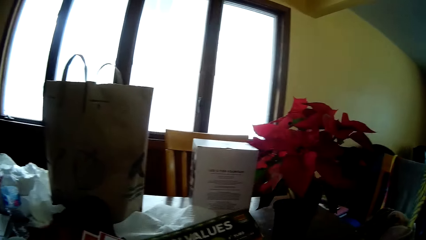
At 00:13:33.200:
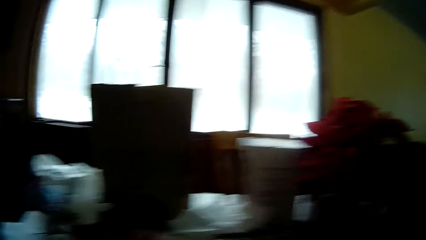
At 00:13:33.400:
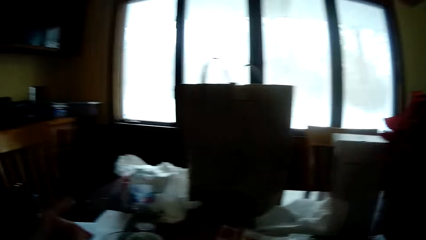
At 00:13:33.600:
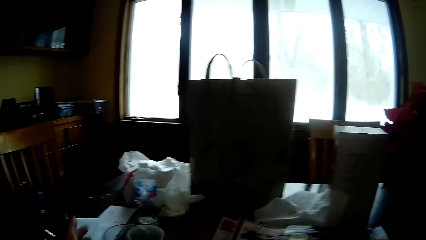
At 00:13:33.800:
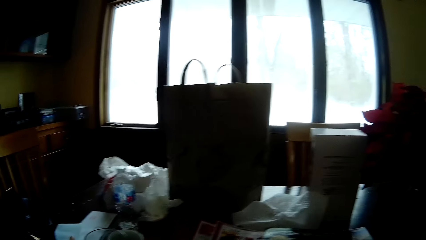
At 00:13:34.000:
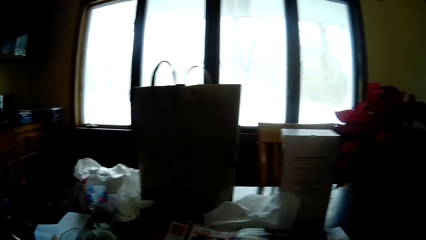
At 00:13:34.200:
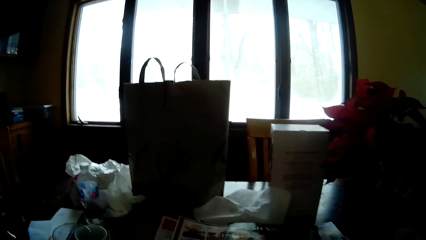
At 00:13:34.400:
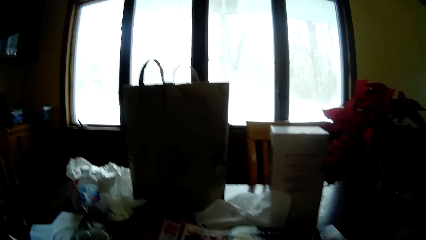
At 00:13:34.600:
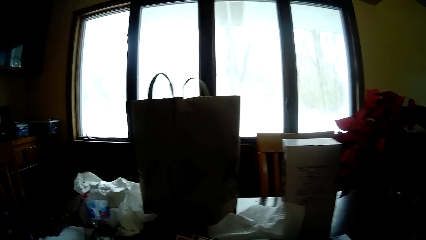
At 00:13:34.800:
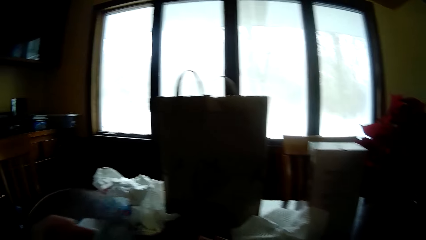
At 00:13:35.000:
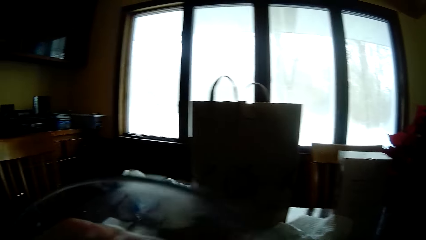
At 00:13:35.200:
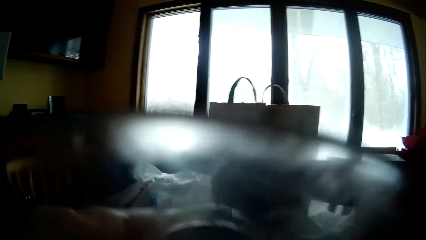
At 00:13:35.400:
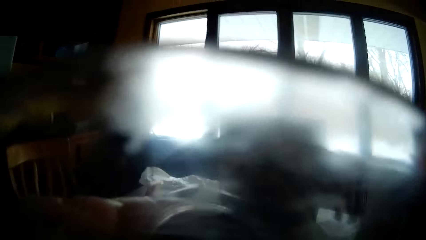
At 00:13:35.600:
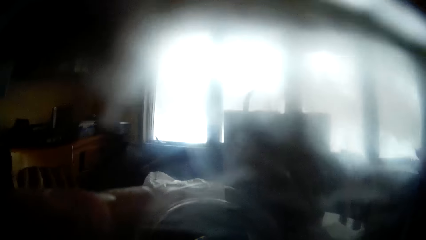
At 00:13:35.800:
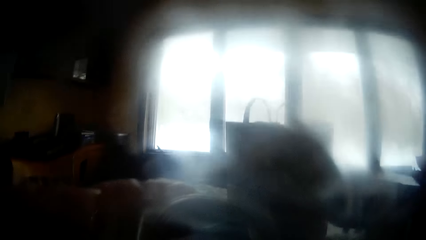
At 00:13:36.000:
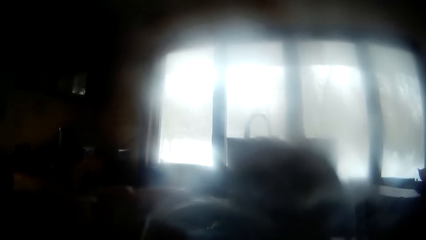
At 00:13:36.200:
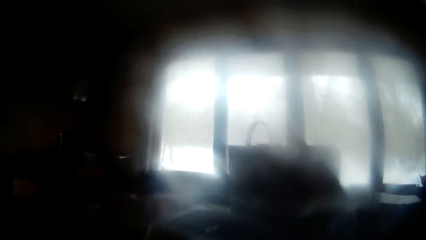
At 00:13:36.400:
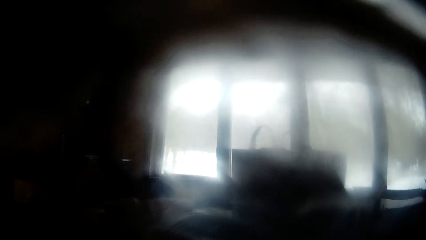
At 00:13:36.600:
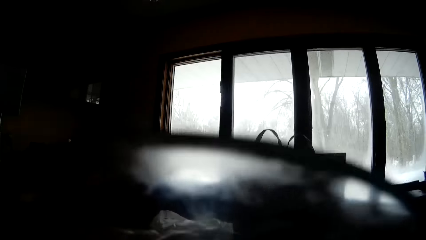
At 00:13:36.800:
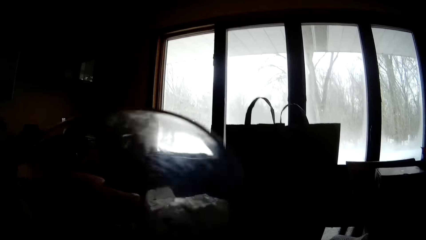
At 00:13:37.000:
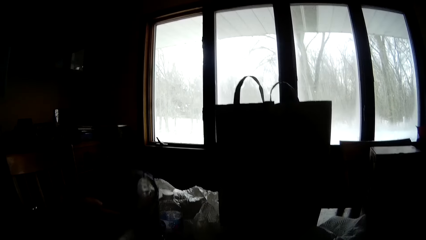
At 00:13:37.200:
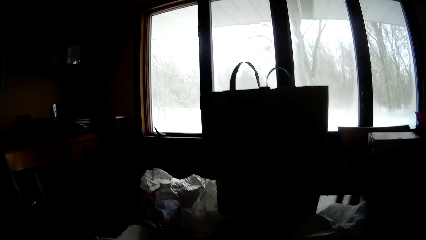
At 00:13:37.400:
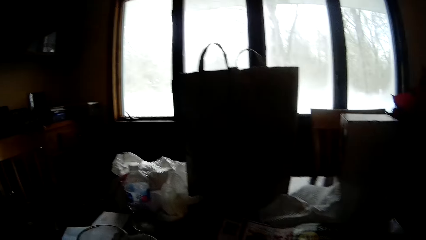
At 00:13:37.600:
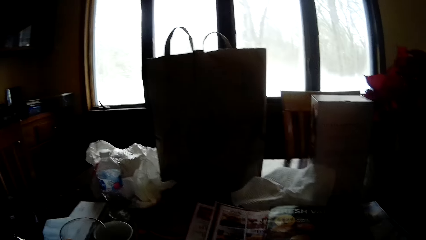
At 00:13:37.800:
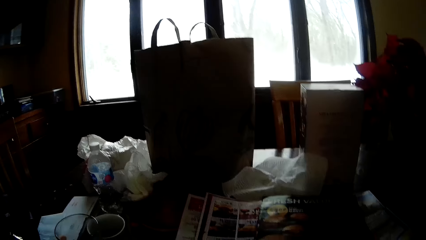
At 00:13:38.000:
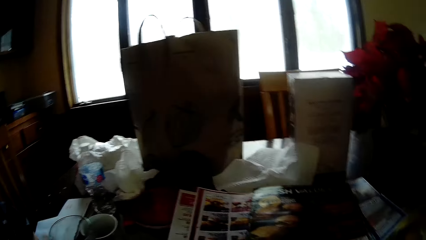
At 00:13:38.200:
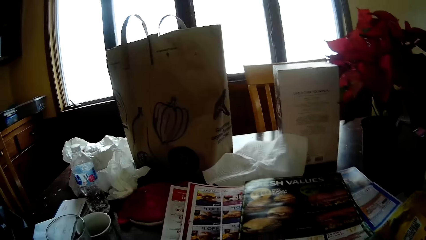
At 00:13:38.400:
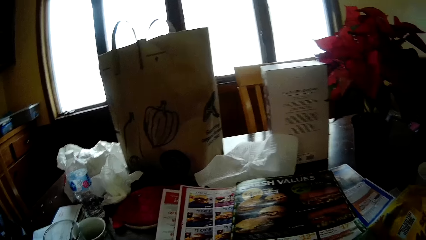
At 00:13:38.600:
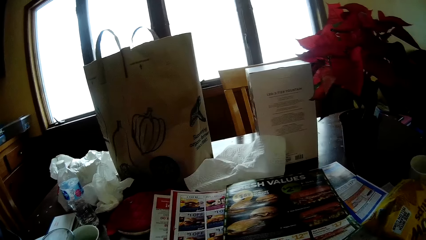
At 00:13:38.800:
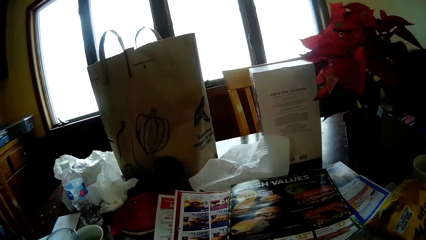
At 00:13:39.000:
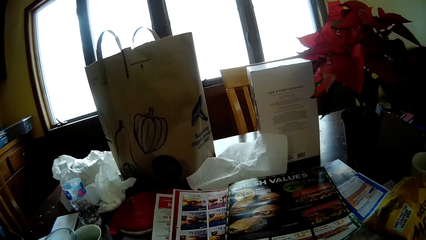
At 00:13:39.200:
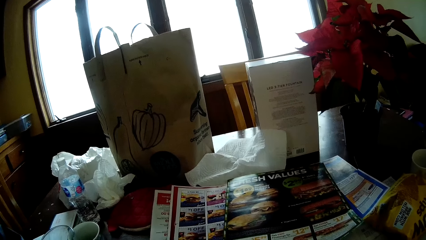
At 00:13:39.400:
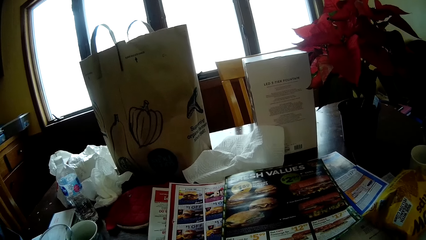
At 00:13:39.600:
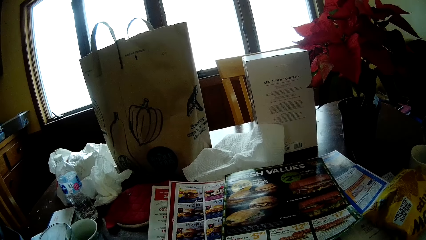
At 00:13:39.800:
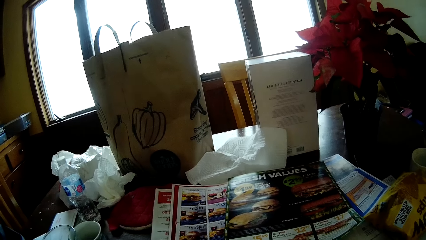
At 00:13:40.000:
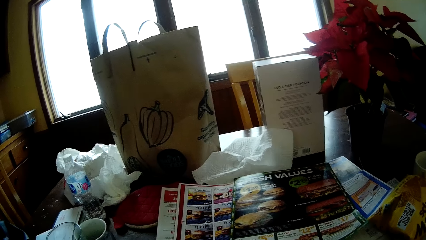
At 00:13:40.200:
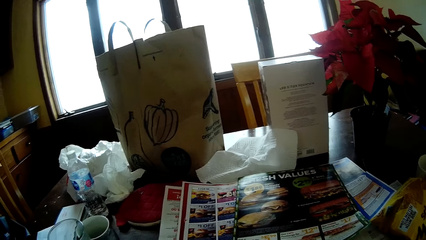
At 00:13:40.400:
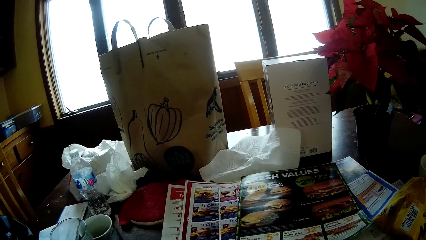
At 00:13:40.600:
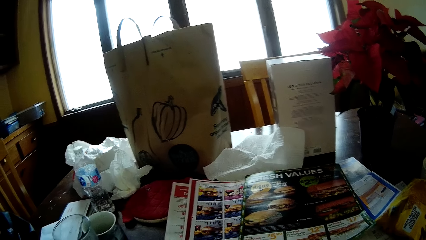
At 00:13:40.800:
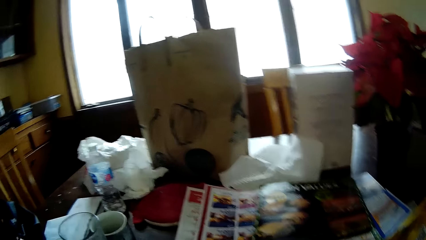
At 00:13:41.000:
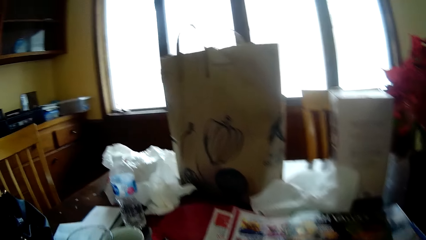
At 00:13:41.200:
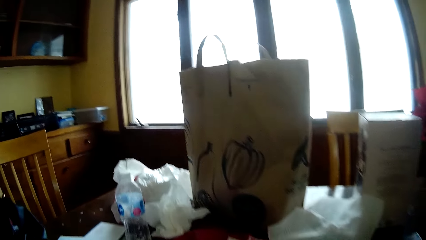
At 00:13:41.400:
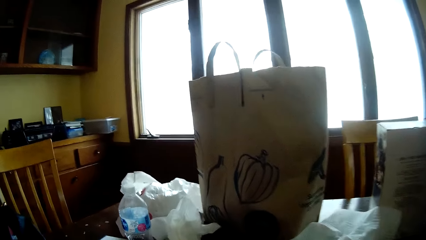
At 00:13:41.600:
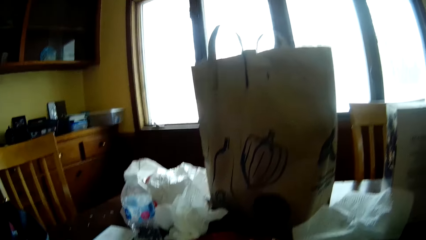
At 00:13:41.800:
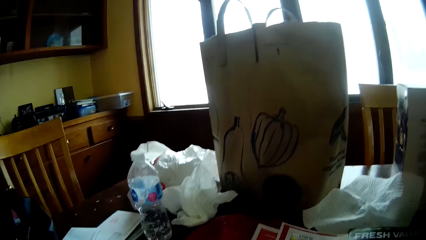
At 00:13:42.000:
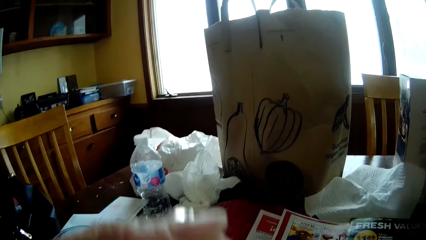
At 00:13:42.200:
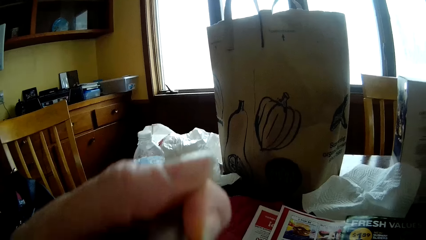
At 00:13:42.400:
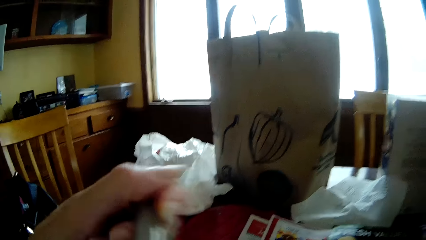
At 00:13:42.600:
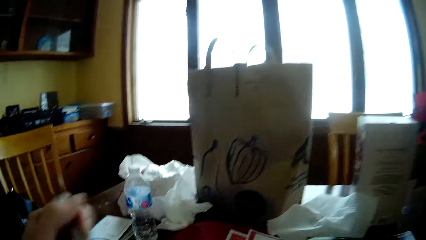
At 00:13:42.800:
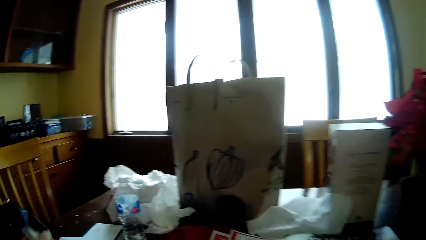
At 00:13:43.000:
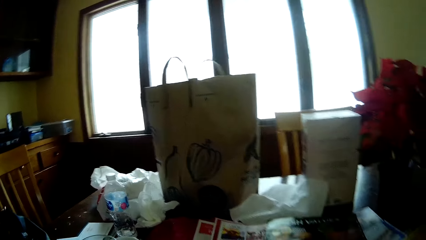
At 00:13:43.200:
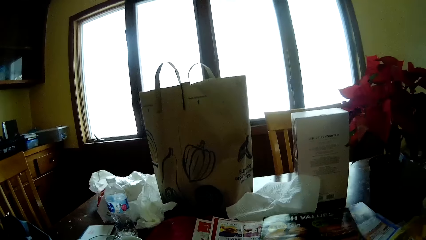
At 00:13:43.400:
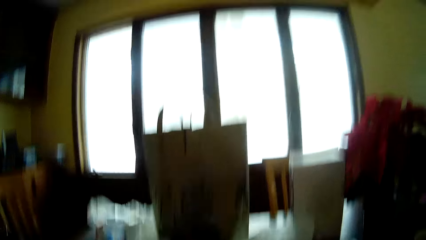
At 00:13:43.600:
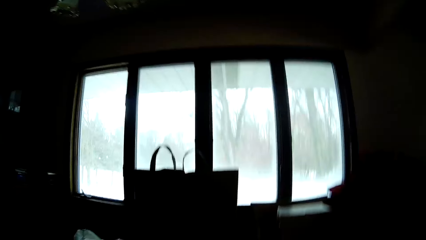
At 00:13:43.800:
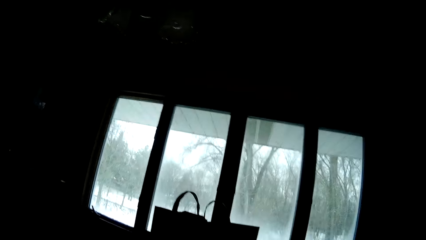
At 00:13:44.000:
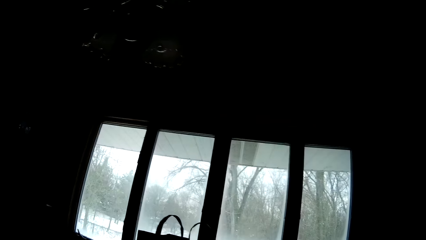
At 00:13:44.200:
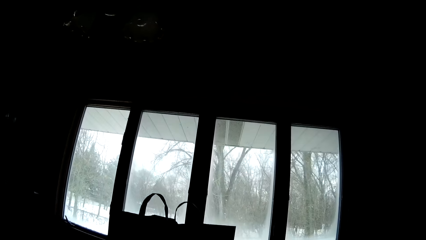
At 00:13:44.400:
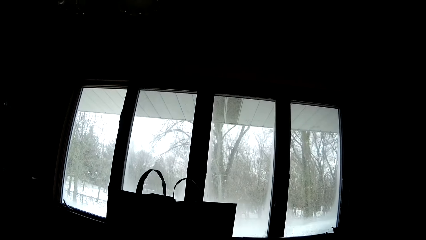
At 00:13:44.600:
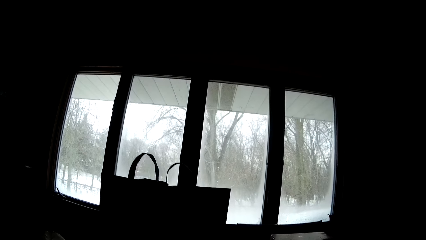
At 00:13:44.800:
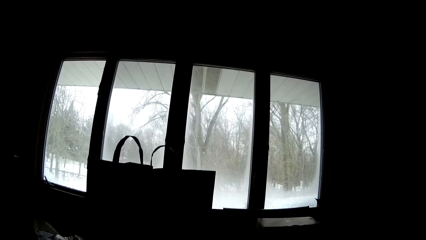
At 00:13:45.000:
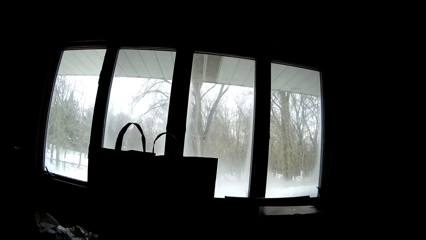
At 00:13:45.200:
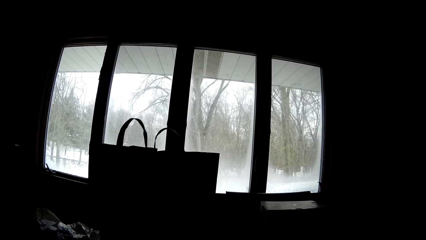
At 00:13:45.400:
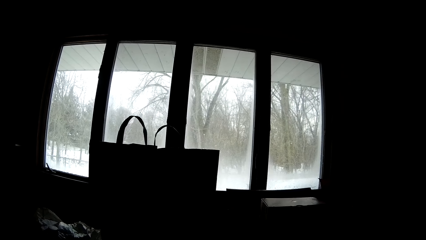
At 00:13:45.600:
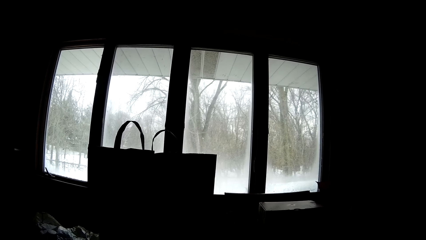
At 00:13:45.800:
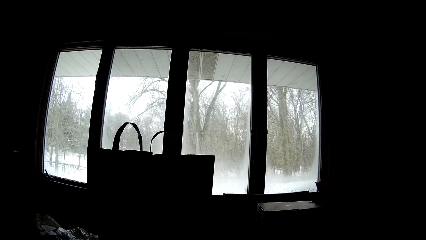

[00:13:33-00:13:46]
The camera wearer places a magazine on the table. He picks up a glass cup with his left hand from the dining table. He drinks water from the glass cup. He drops the glass cup on the dining table with his left hand. He looks around.

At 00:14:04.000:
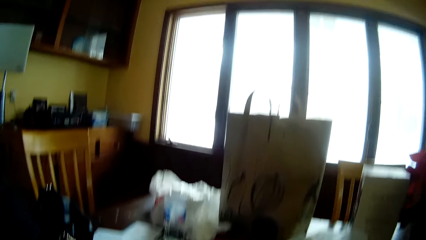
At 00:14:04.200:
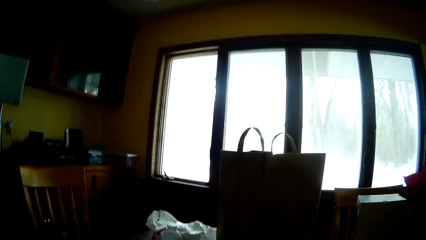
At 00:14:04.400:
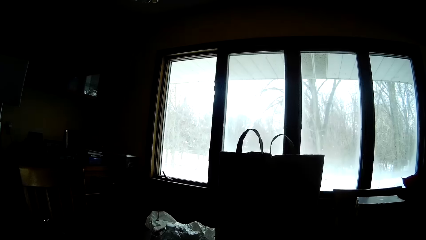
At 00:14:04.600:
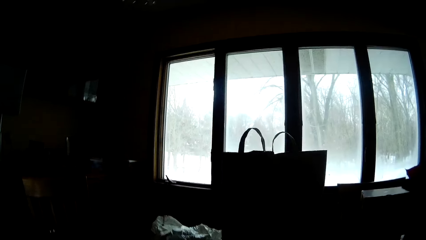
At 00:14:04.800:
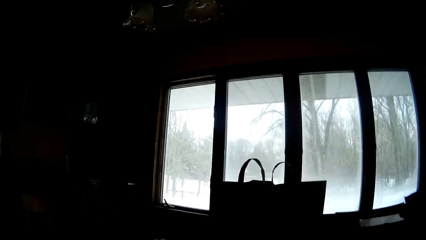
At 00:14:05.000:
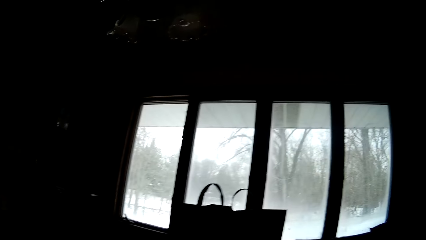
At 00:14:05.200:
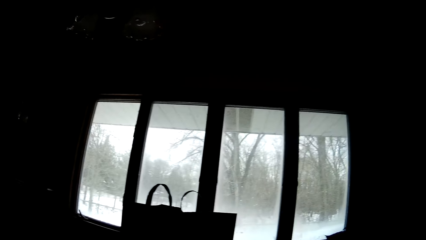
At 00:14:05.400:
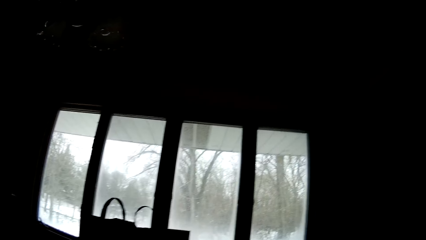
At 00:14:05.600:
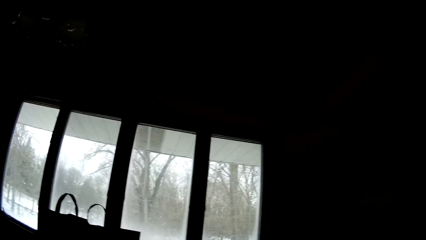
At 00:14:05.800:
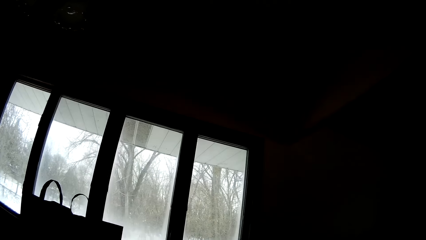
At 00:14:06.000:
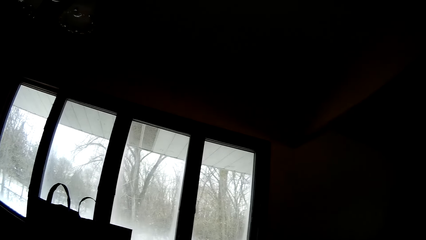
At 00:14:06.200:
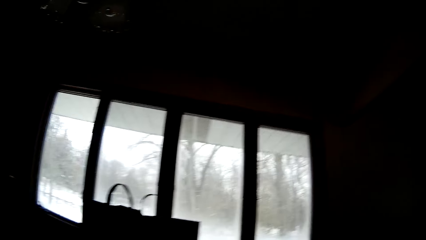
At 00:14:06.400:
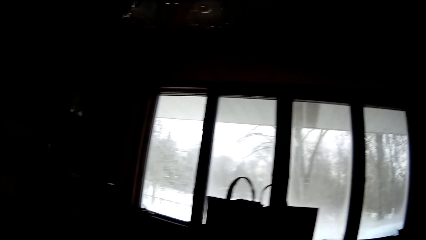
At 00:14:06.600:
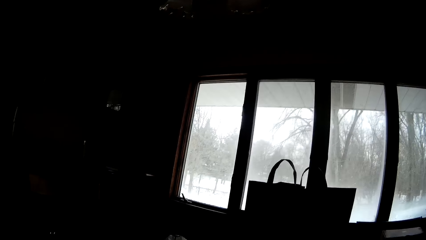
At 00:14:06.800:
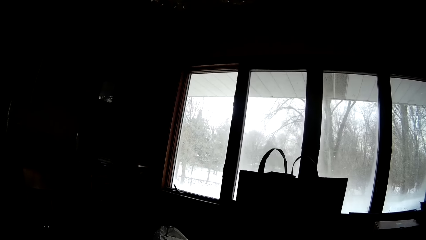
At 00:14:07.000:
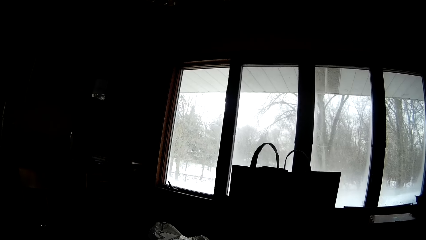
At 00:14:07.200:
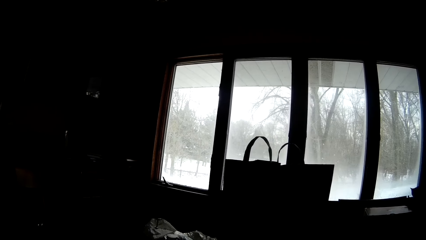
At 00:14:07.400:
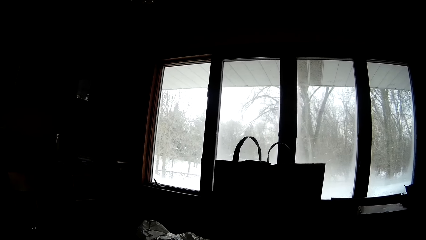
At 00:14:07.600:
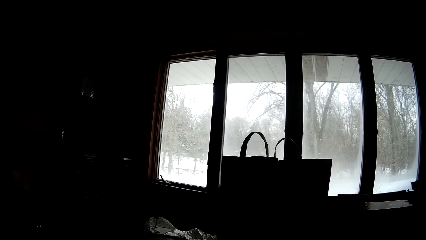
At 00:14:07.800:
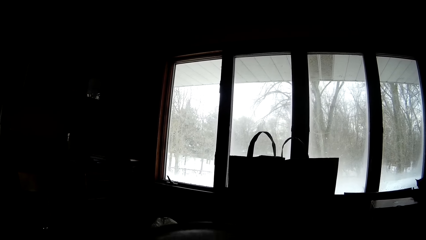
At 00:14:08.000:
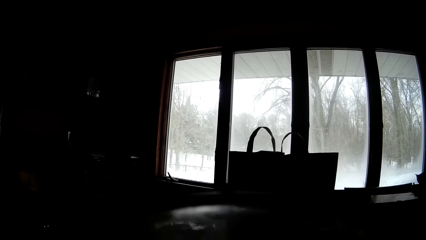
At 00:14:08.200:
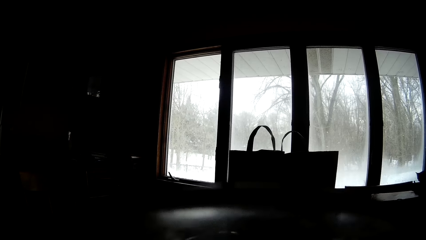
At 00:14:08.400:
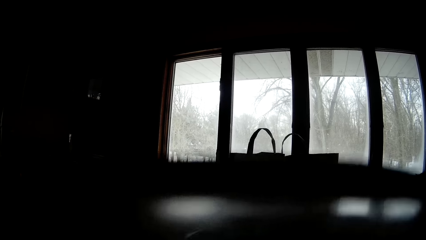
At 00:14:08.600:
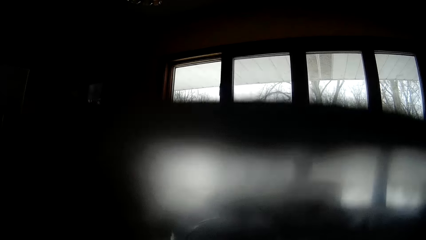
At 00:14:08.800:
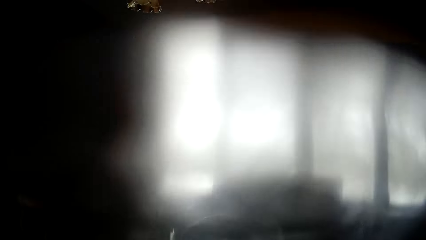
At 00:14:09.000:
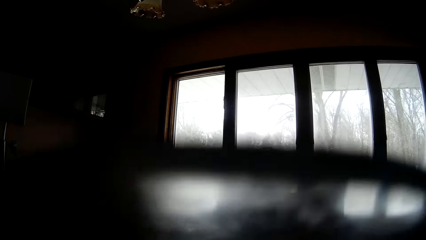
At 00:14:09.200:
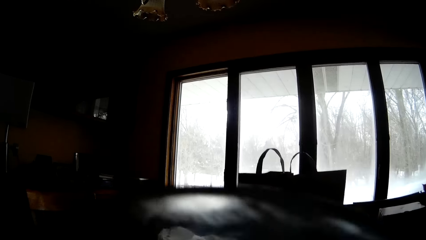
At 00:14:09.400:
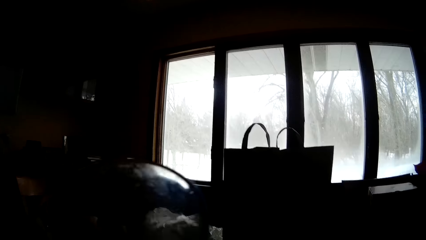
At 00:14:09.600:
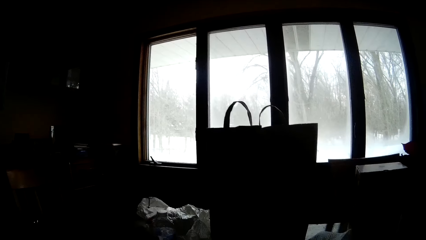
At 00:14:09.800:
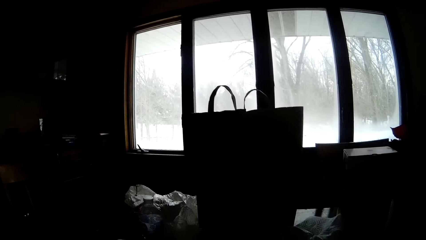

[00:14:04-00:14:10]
The camera wearer raises the hand. She looks around. She drinks wine with the wine goblet using her left hand. She raises the magazine.
